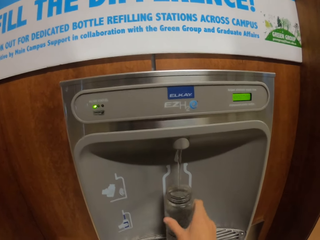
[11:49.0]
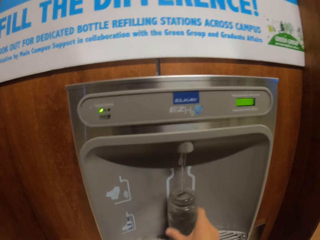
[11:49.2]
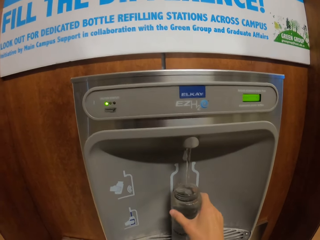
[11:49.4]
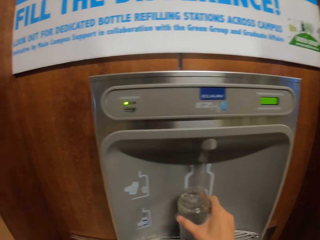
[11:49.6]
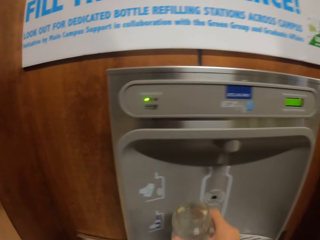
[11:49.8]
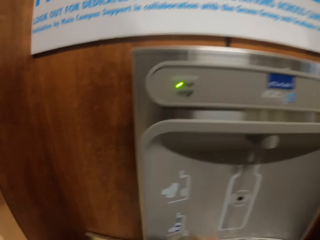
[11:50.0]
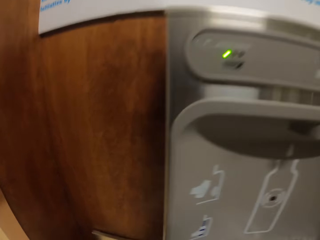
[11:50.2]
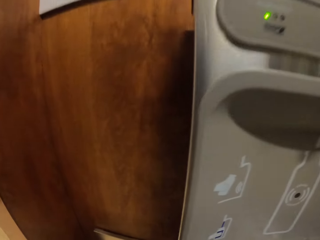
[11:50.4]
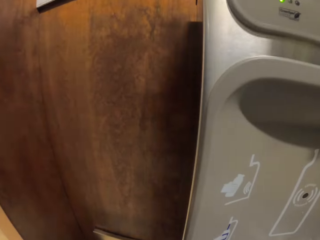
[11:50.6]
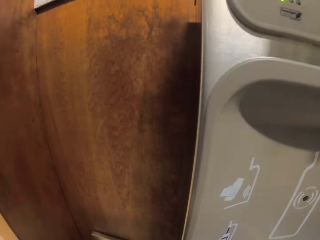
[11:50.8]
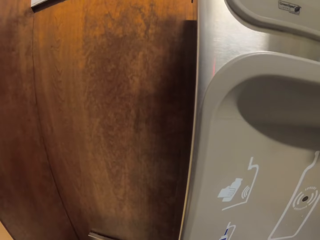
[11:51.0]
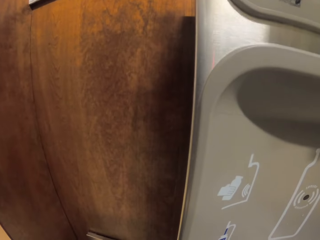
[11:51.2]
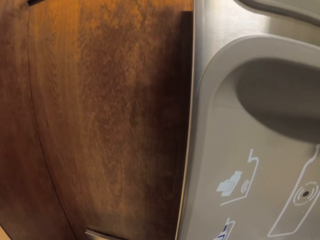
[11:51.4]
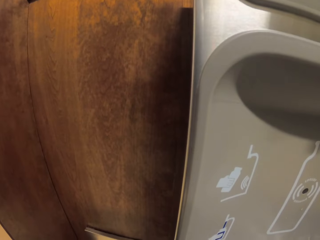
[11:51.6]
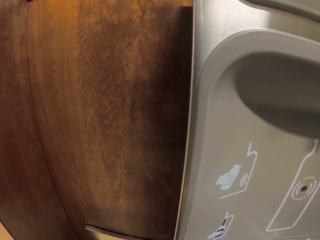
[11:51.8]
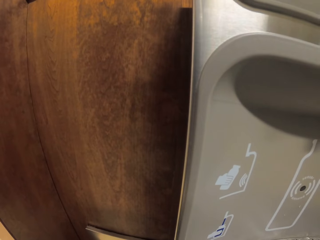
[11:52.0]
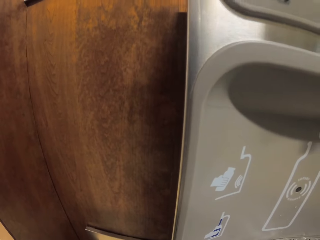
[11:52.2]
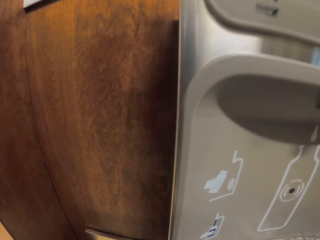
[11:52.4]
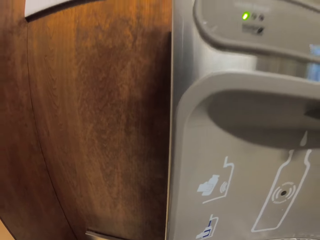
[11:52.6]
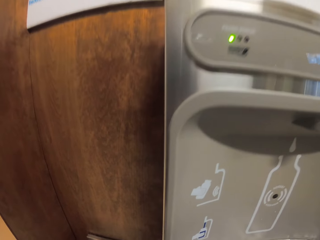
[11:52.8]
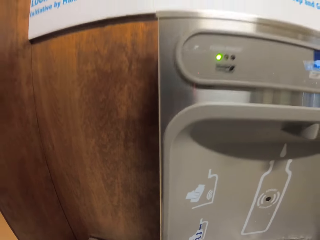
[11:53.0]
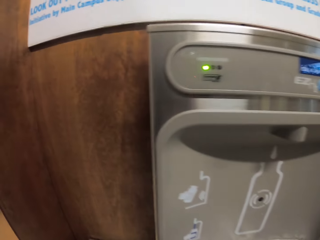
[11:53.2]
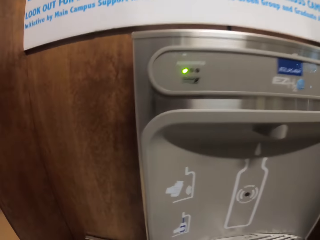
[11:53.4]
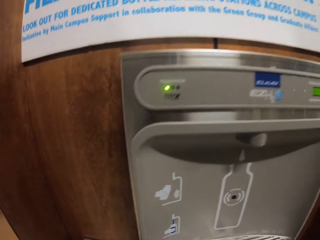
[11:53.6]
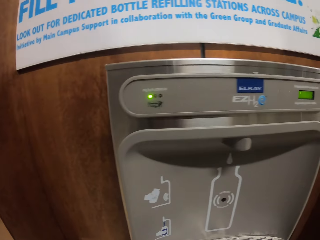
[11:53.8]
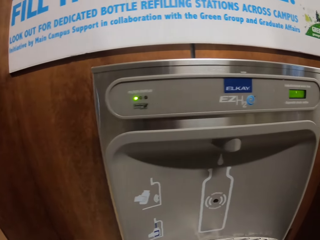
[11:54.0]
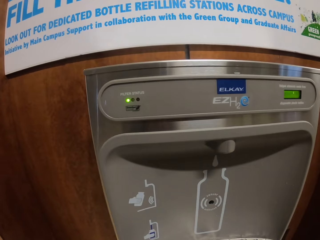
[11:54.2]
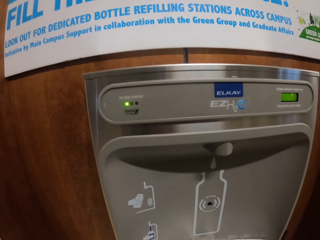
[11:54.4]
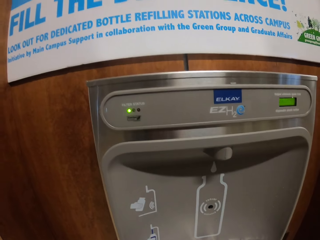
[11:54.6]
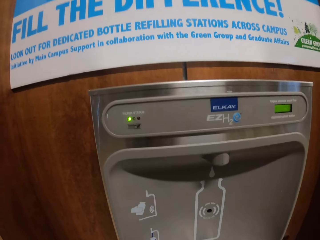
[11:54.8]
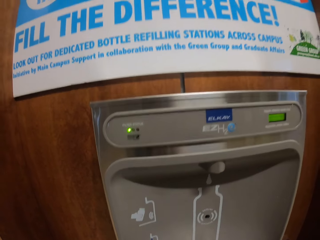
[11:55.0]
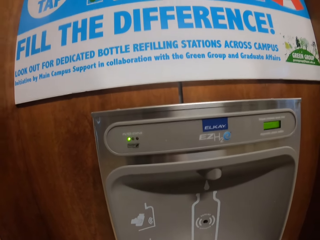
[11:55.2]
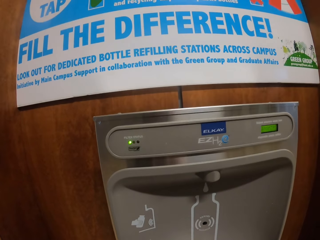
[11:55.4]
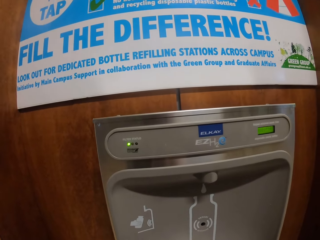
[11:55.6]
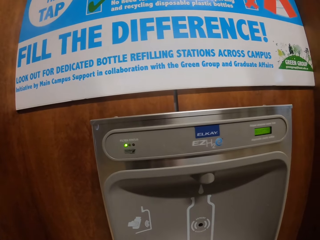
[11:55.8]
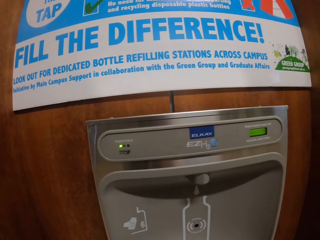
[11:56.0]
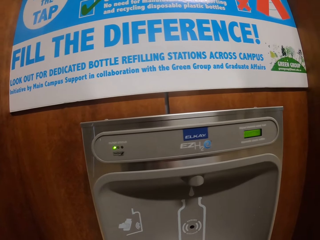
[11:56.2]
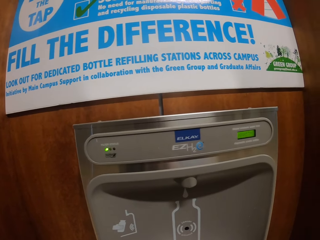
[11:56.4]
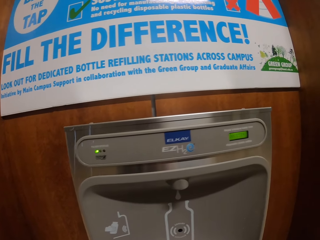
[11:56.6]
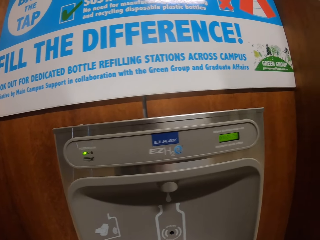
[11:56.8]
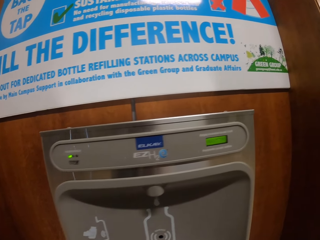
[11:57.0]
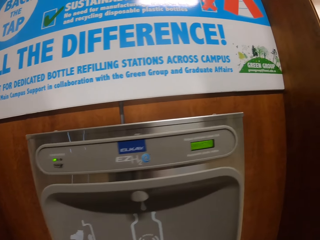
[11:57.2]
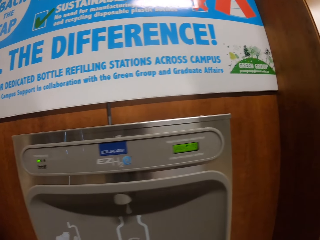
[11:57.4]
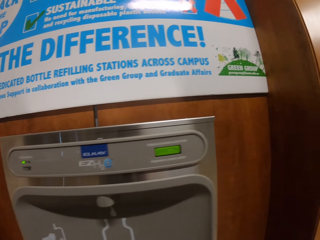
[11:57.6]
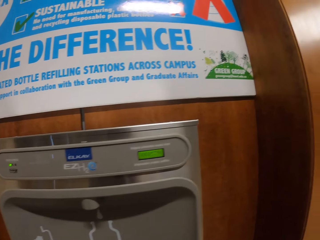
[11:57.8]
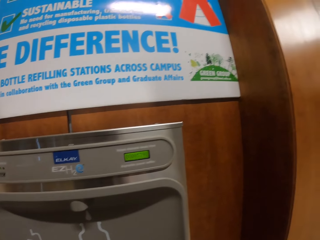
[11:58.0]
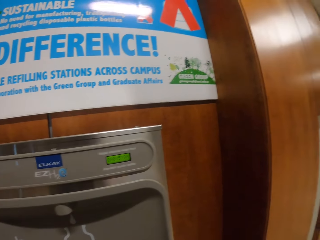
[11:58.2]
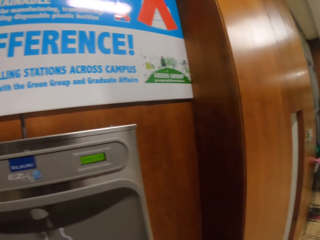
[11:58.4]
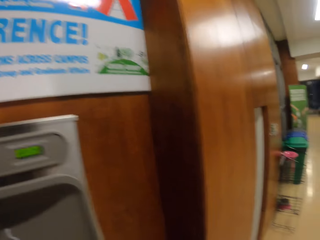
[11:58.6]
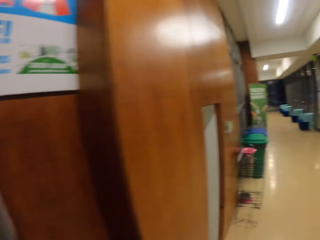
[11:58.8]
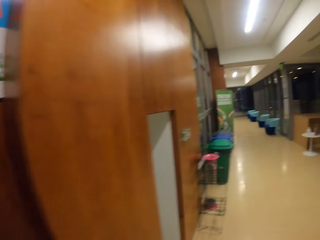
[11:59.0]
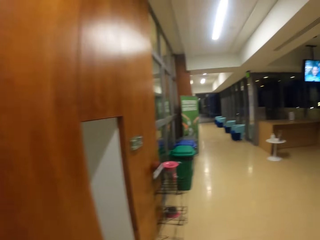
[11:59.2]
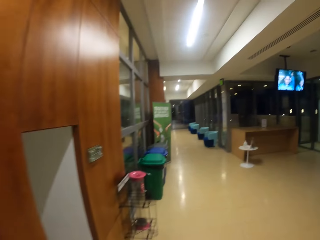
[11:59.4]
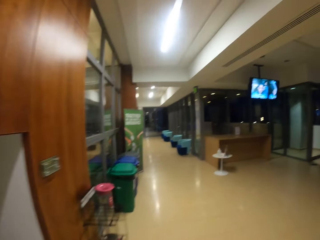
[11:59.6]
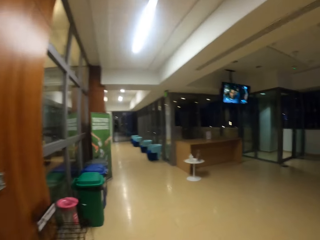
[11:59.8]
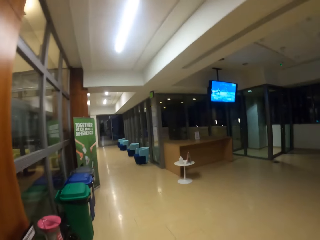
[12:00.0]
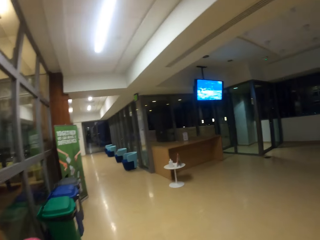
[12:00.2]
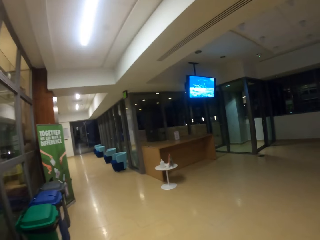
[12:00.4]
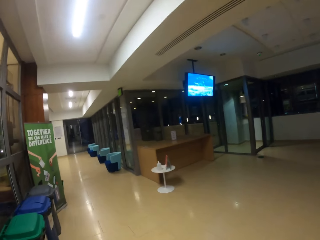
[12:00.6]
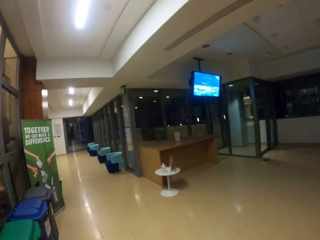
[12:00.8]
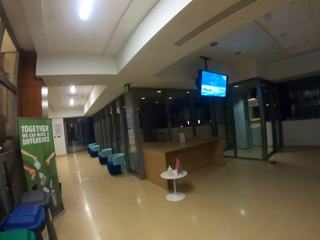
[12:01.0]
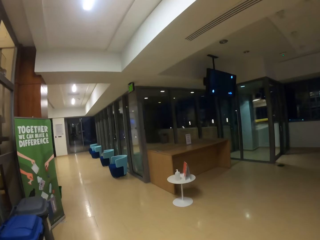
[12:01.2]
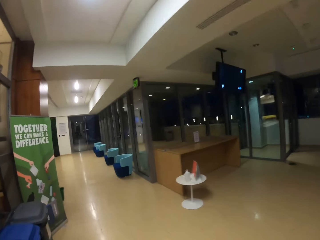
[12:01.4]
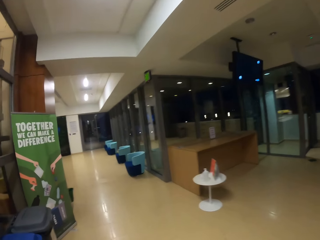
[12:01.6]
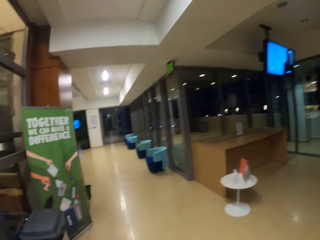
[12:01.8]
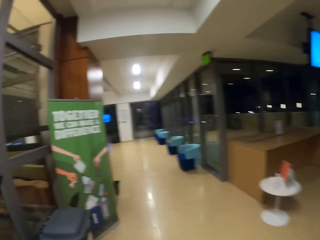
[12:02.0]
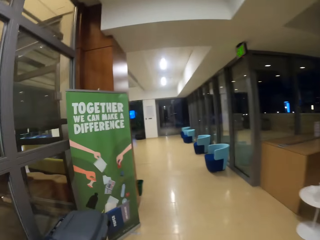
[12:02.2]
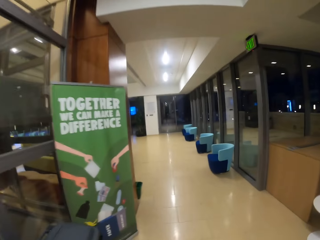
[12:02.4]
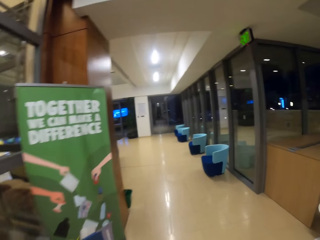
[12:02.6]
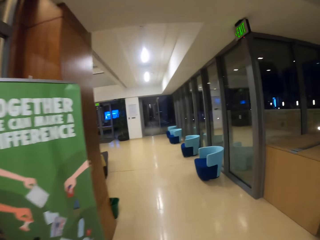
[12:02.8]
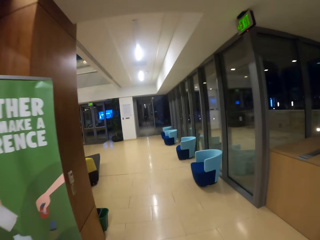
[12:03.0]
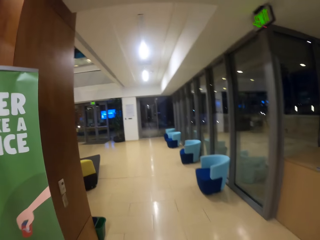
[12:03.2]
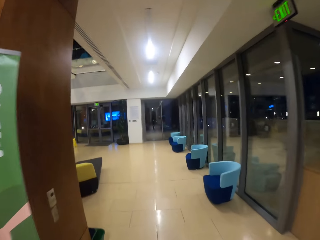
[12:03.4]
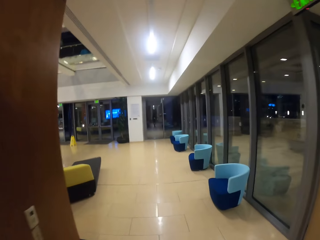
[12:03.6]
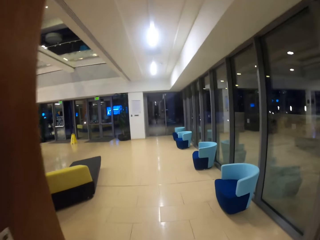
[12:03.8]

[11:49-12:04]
The camera wearer picks up the water bottle. They do something. They walk out of the building. They walk in the building with the water bottle.

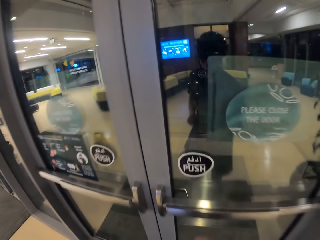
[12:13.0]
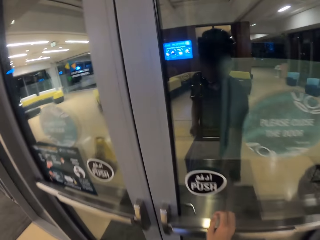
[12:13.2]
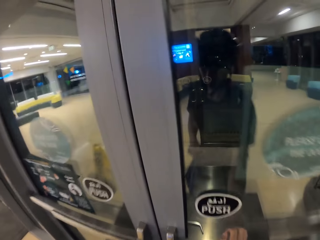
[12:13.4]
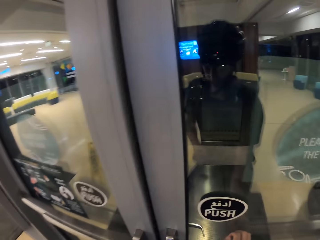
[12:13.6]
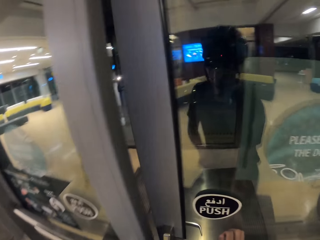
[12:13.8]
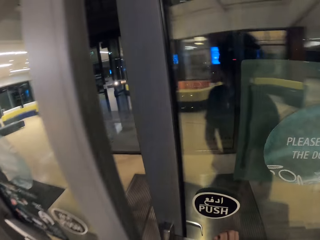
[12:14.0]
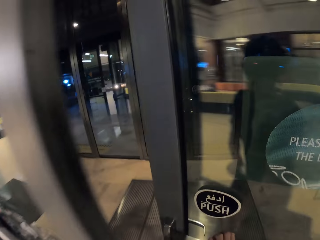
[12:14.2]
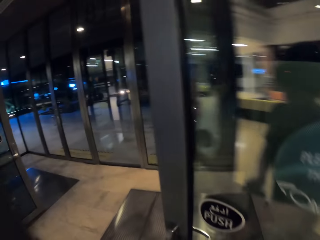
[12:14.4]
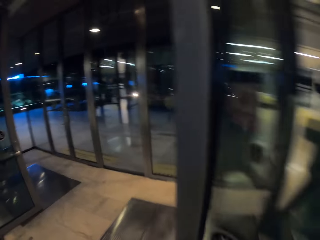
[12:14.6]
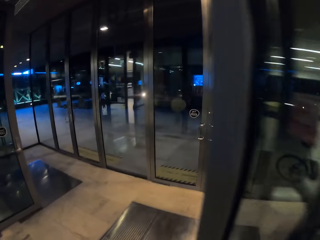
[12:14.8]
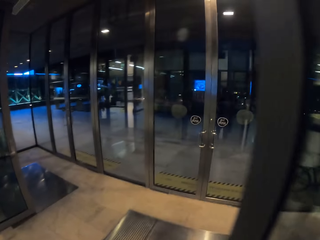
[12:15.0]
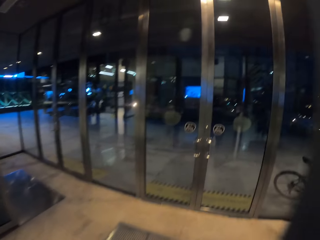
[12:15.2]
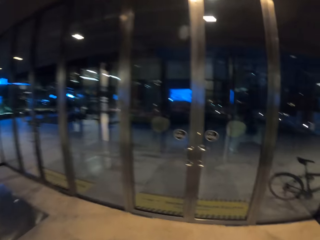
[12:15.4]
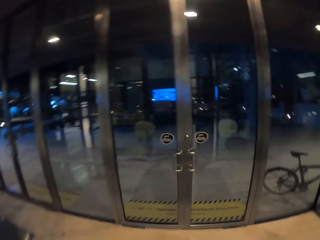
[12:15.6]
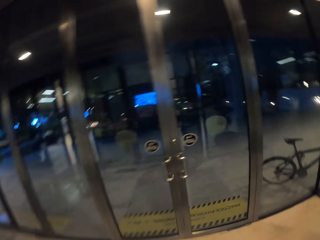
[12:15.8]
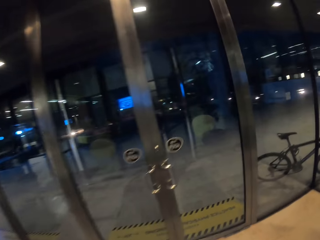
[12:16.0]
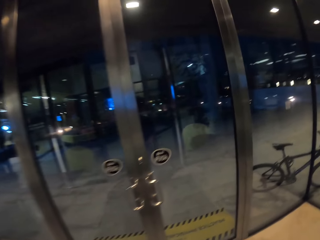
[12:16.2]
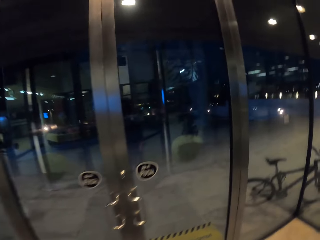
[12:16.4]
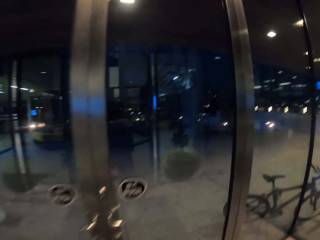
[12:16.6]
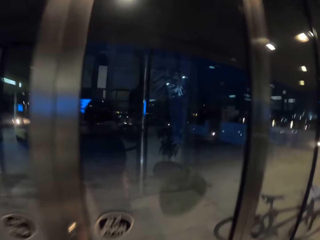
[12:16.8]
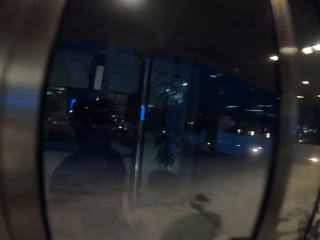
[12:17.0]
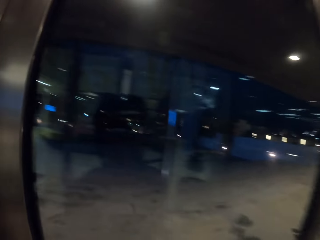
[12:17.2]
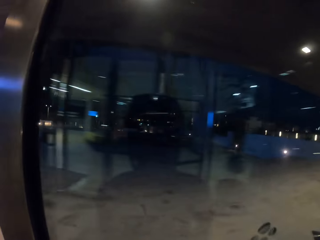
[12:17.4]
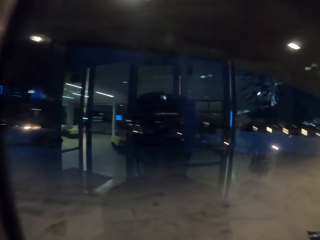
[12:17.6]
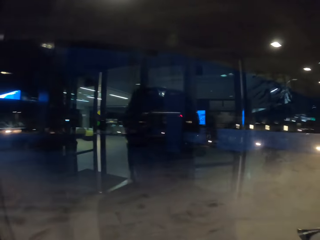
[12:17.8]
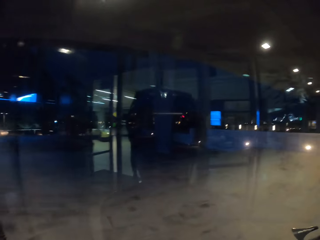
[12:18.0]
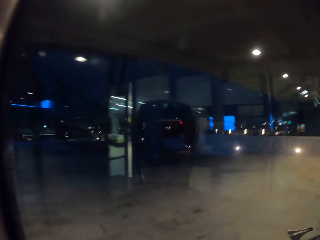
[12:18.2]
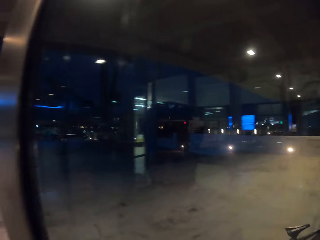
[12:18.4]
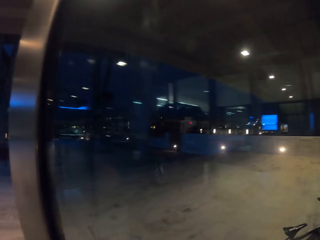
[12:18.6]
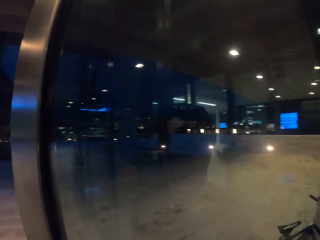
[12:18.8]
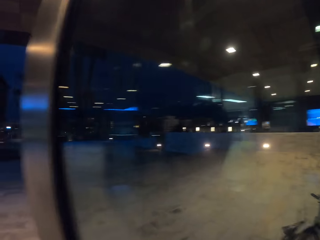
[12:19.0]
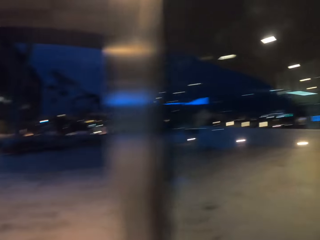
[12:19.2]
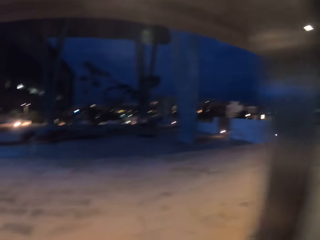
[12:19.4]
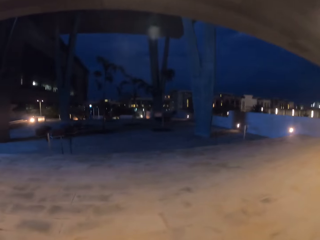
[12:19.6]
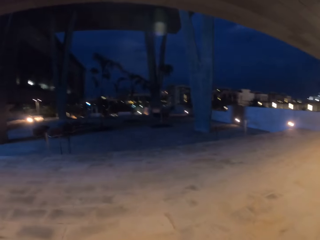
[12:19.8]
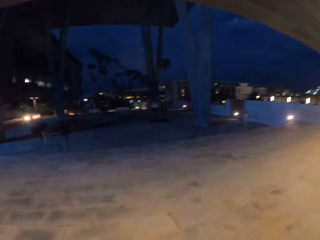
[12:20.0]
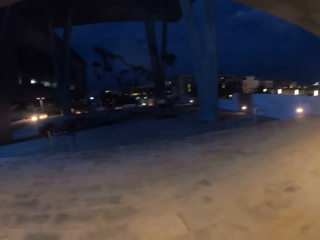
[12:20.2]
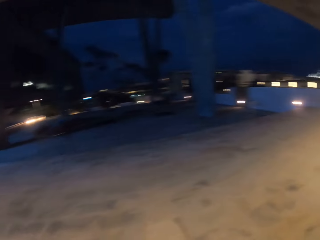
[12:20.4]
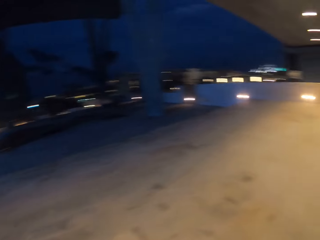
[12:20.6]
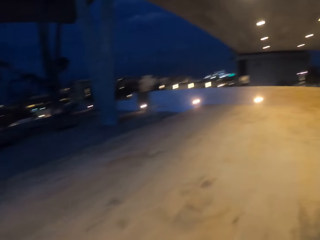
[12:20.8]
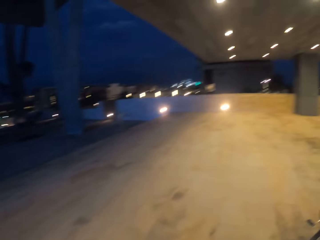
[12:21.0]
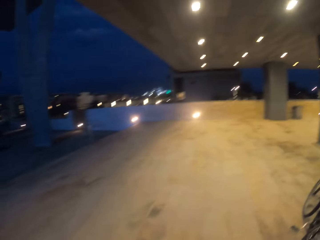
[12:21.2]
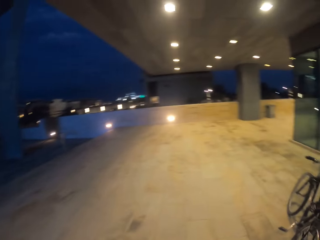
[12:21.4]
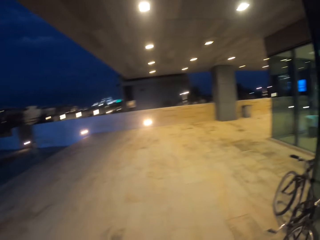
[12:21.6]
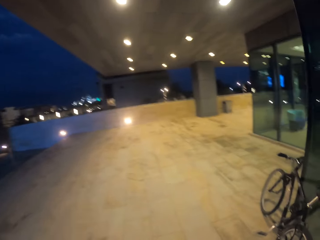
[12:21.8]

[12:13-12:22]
The camera wearer pushes the building door open and walks through the building door. They push the building door open. They walk outside the building.
